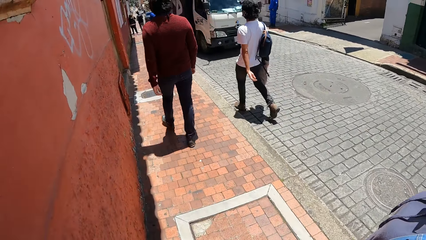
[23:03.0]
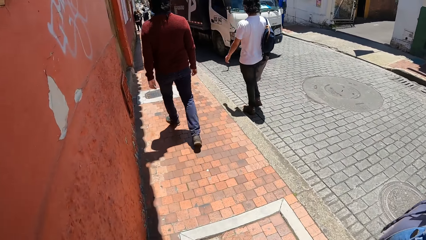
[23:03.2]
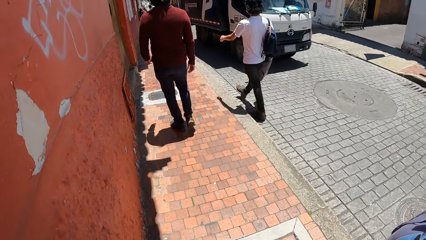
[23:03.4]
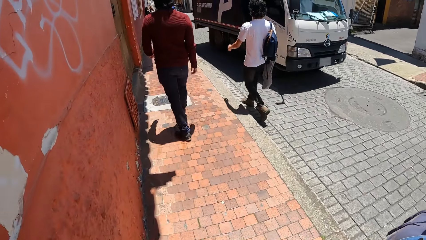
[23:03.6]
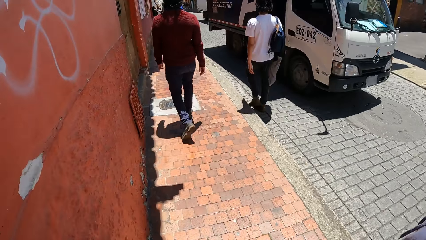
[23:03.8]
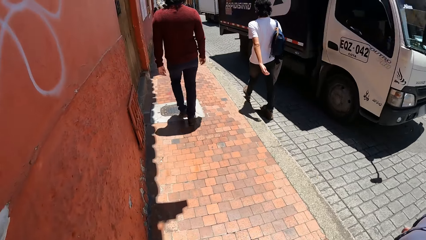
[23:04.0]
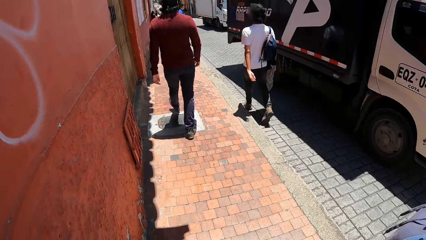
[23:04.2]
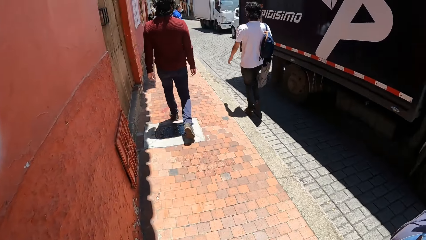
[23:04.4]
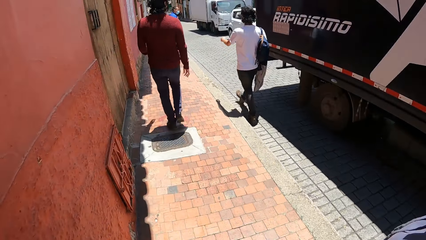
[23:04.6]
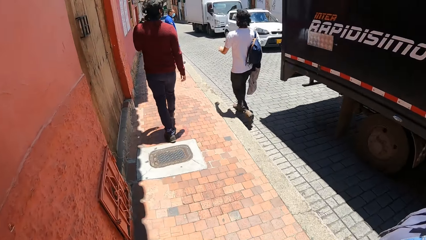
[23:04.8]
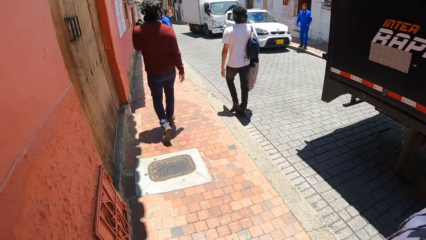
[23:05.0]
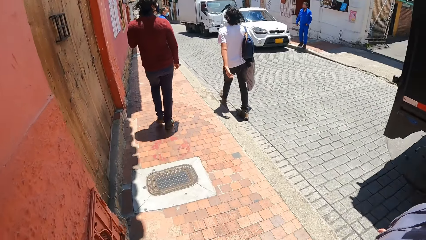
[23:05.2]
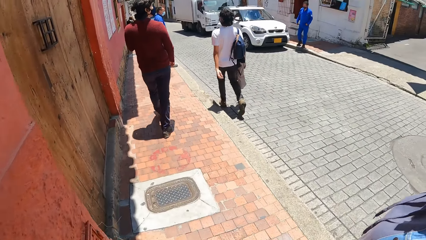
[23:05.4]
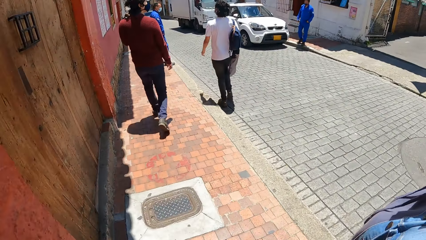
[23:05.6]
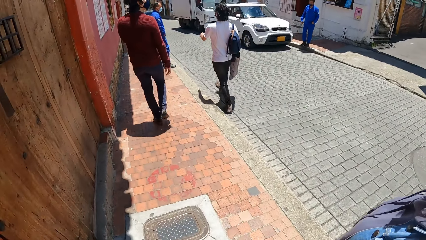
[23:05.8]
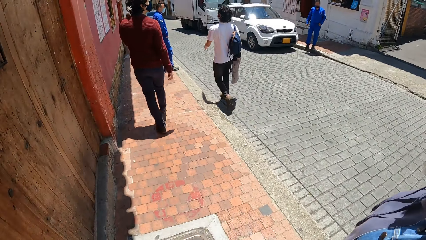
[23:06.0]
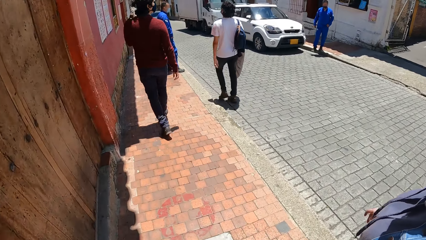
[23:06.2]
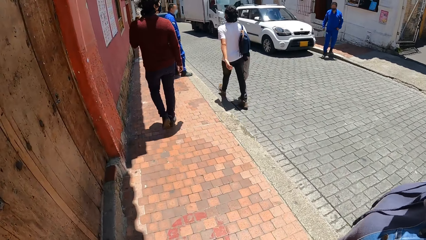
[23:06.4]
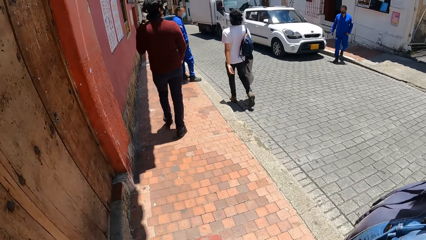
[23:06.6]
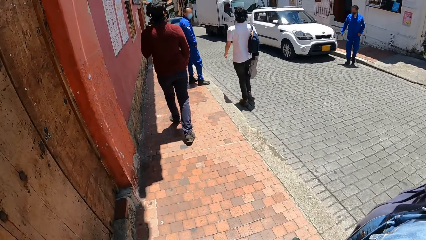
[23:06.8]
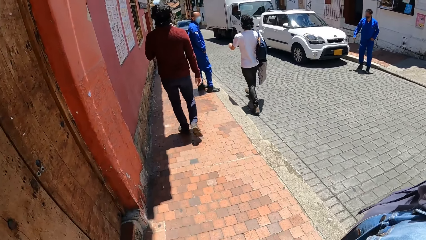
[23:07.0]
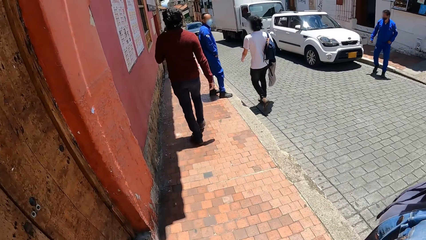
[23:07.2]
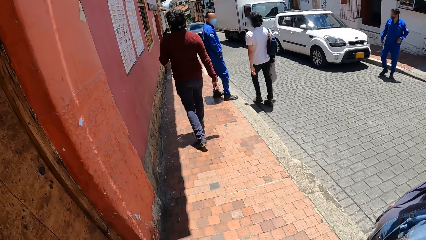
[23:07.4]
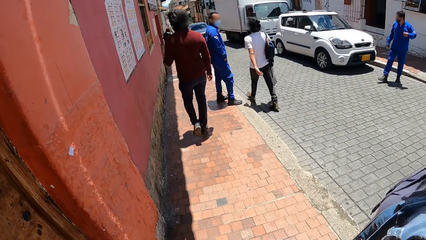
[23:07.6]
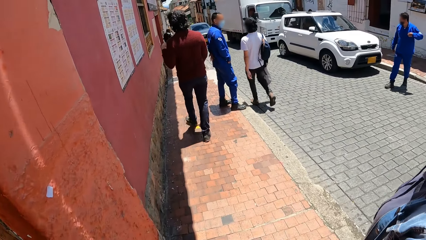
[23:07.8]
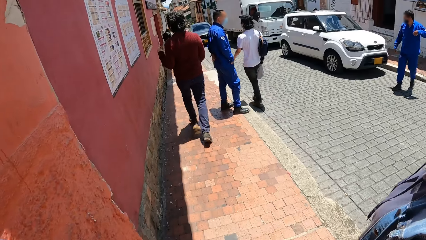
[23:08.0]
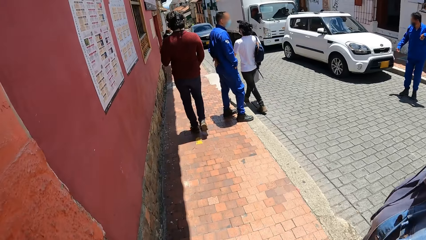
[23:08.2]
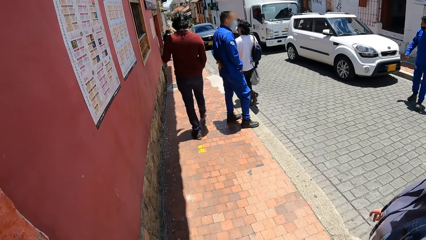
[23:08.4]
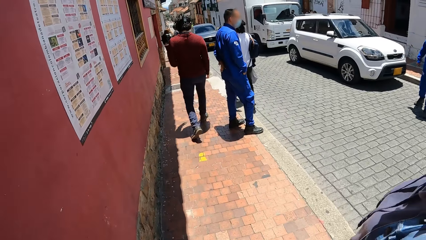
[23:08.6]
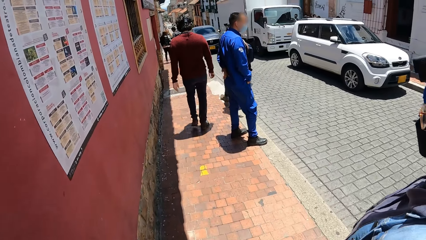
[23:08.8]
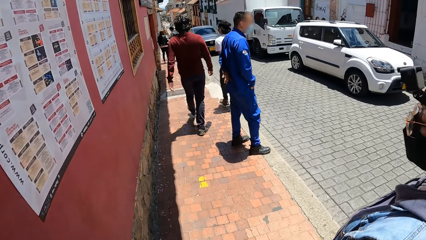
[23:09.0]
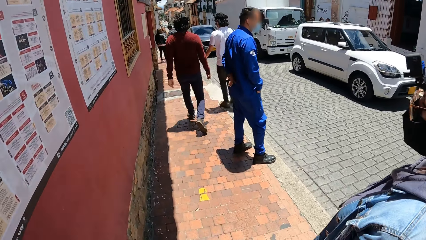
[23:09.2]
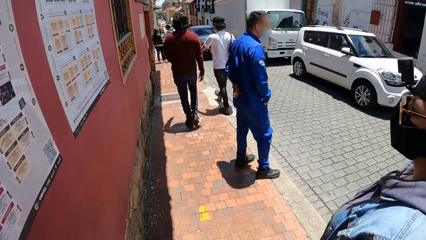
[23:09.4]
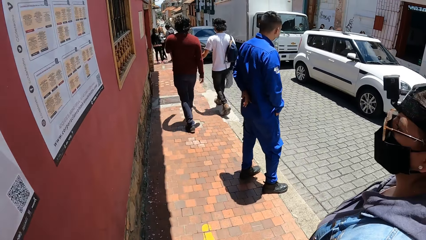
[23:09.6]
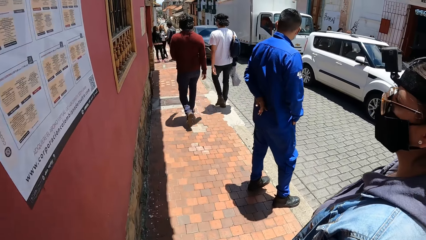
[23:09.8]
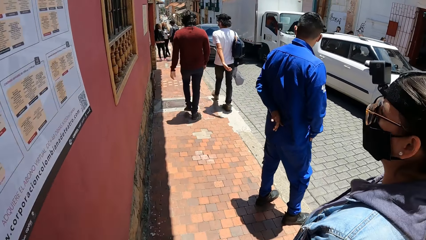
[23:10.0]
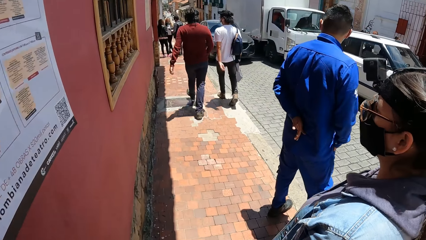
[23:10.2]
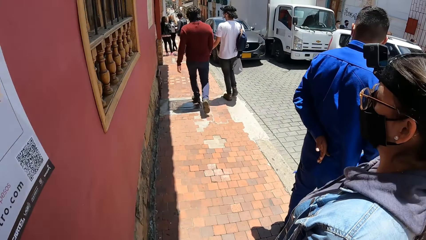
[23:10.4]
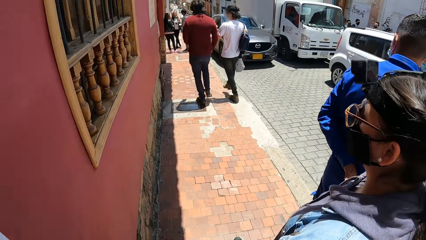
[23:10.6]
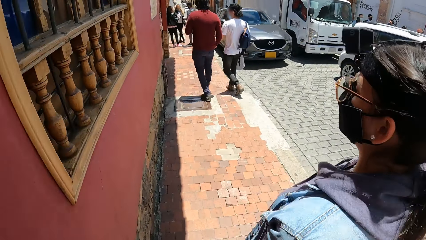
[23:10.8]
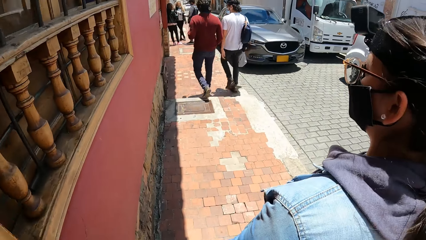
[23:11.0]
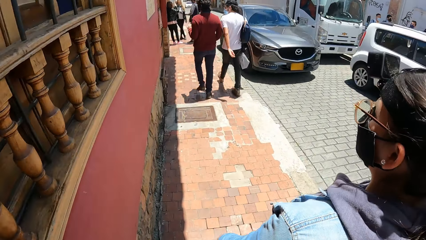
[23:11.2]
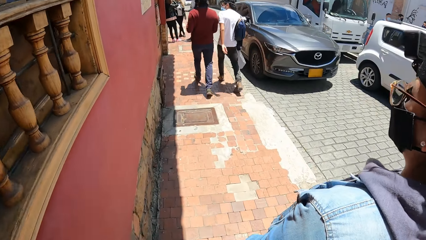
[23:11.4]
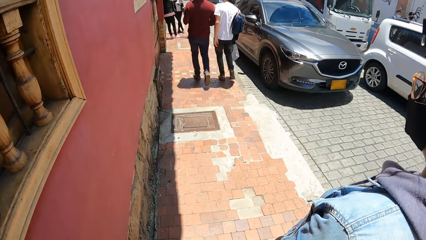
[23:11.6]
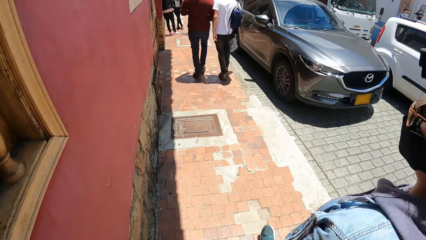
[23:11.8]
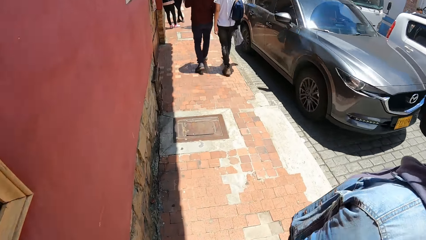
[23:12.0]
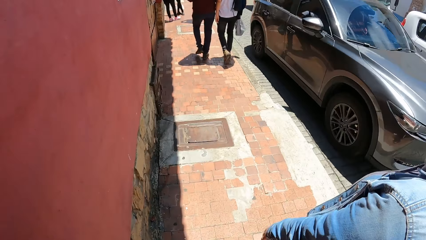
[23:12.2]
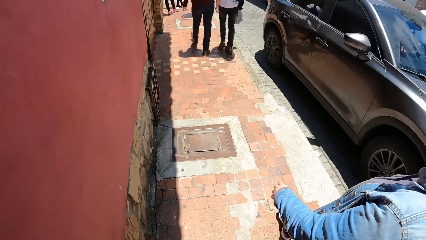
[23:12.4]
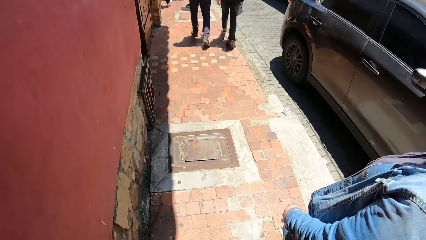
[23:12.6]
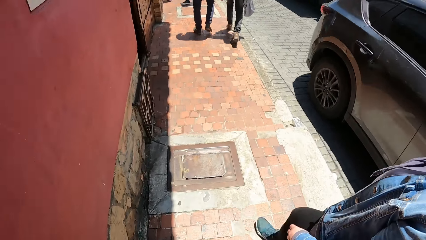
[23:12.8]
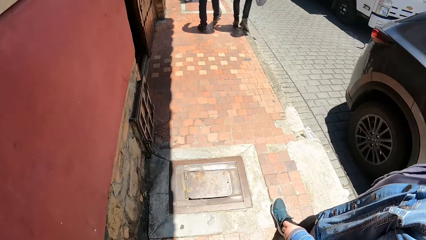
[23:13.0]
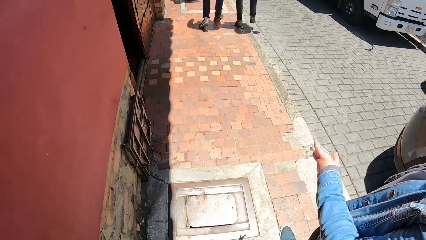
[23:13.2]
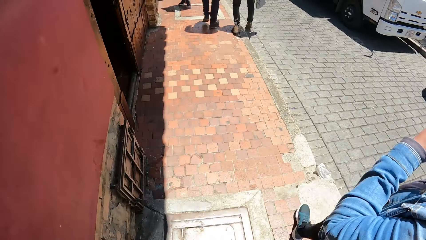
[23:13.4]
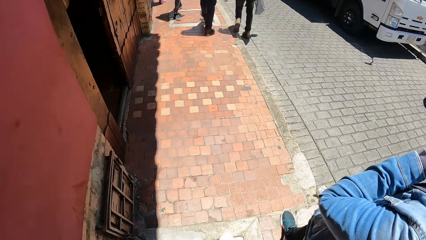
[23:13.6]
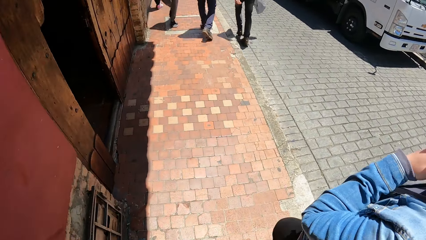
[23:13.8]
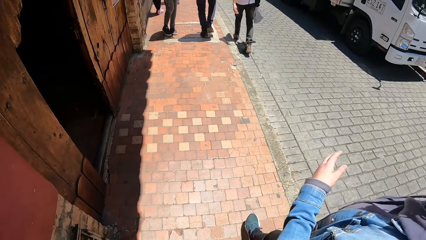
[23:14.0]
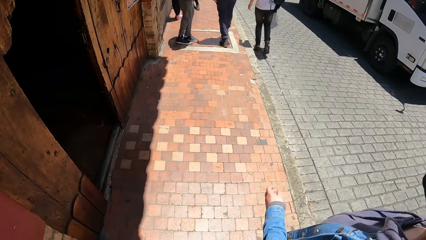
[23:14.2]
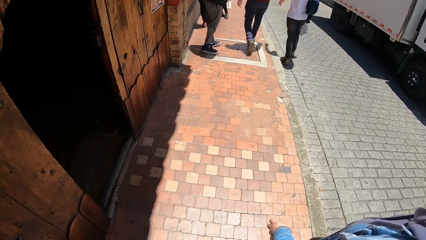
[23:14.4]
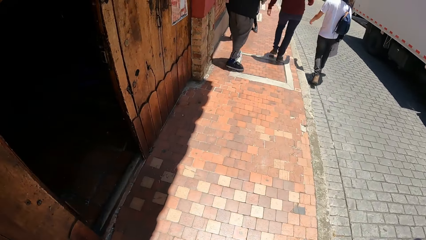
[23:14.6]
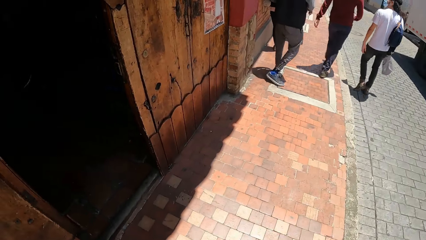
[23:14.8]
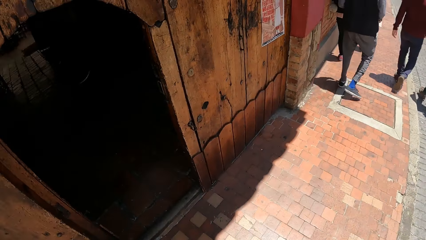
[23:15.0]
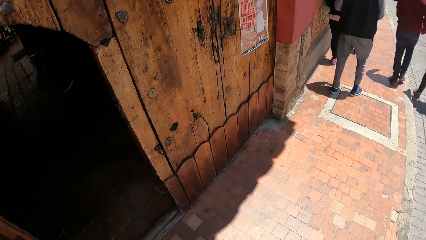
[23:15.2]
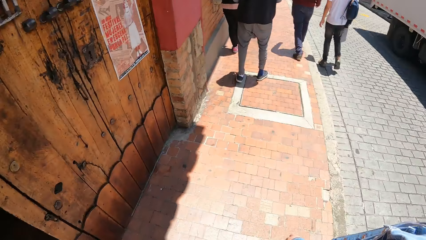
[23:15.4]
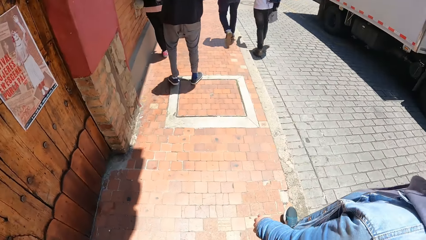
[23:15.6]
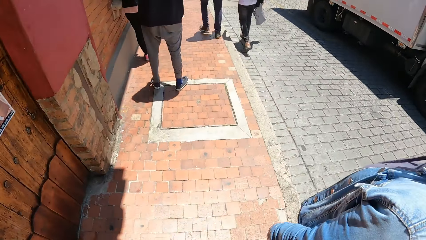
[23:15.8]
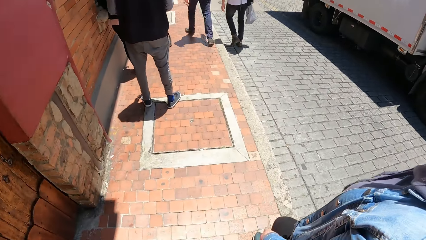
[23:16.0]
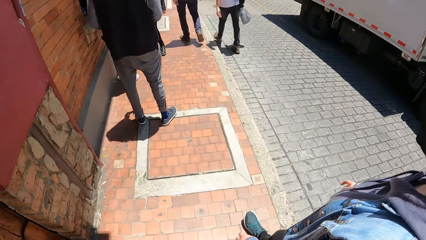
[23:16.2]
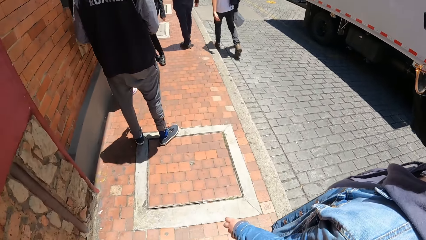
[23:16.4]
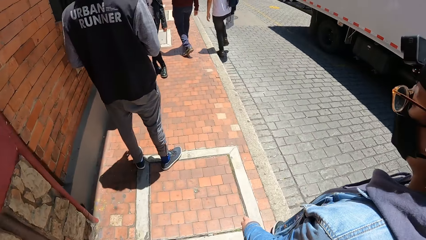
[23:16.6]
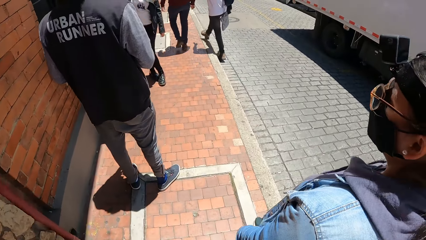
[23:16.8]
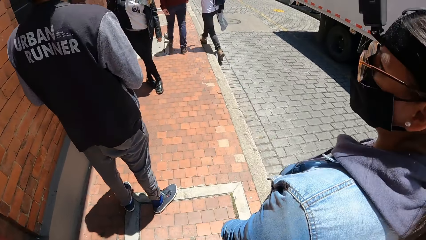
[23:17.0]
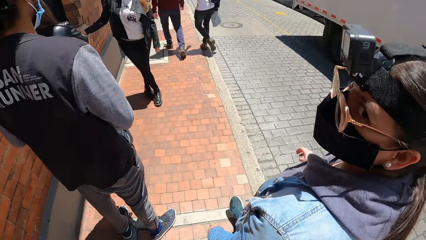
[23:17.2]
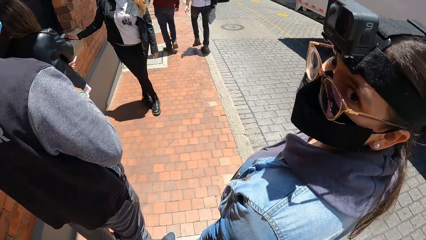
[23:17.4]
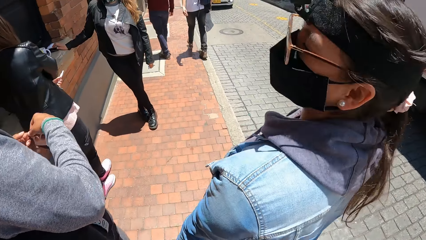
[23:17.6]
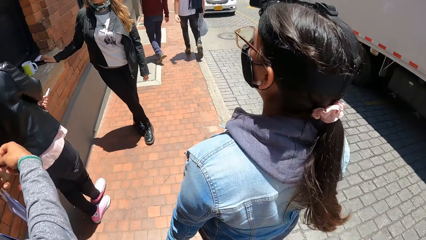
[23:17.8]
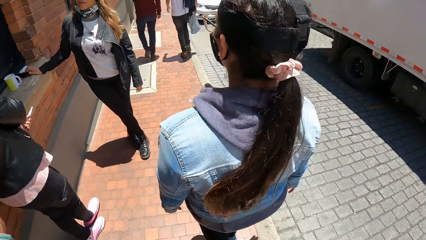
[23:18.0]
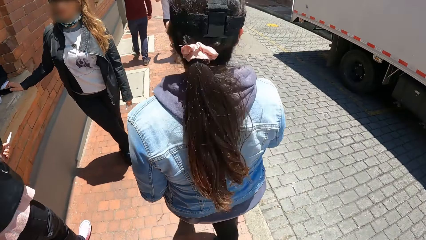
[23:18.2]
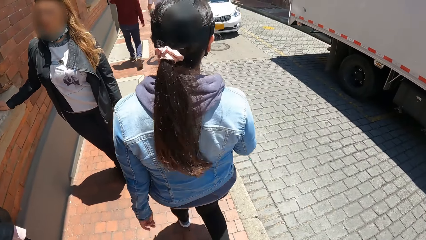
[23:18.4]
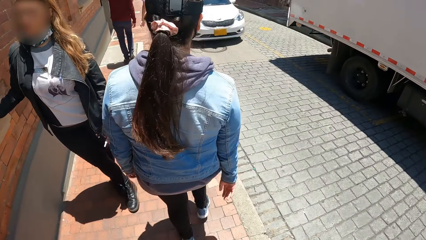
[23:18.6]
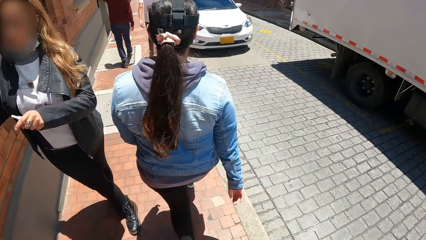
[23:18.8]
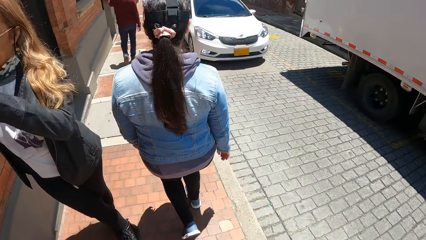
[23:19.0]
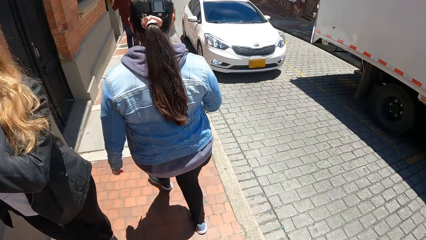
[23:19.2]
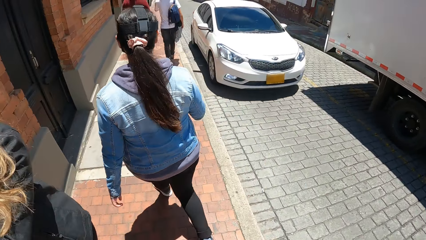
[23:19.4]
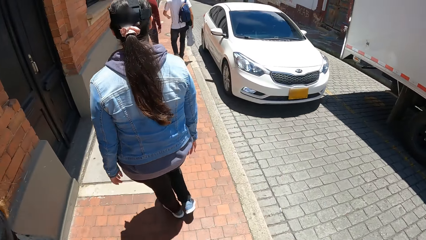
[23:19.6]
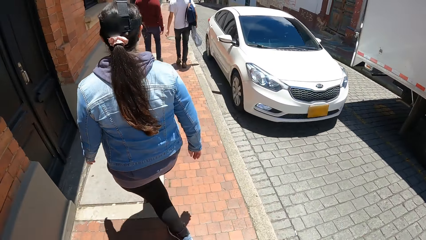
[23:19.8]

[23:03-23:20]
A truck drives past the camera wearer. A black car drives past them.
